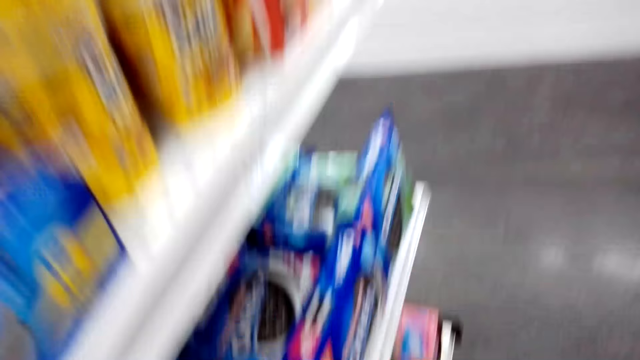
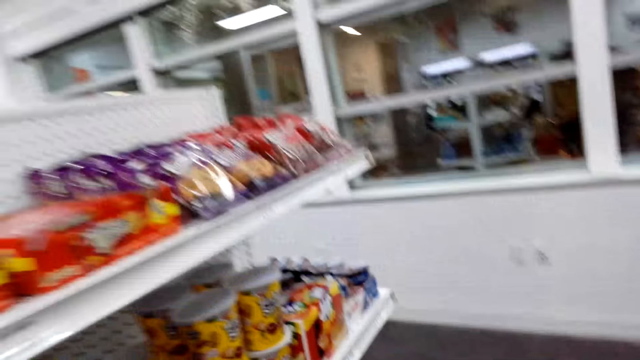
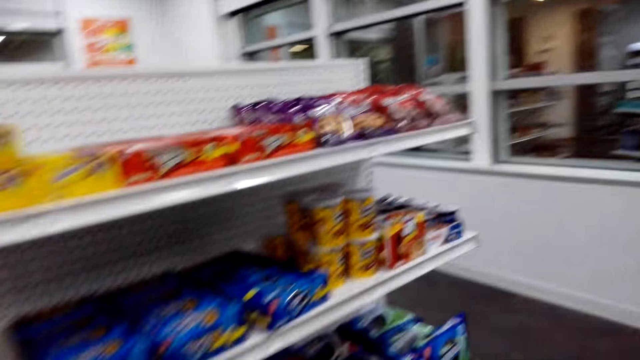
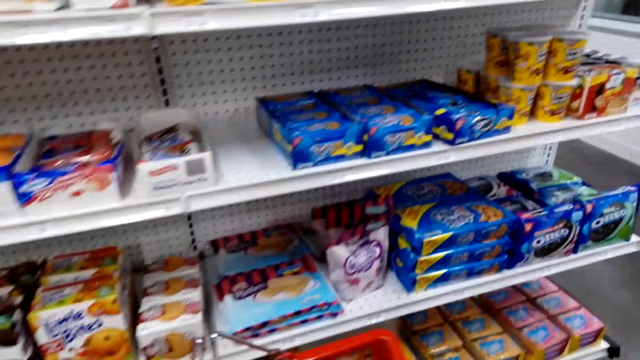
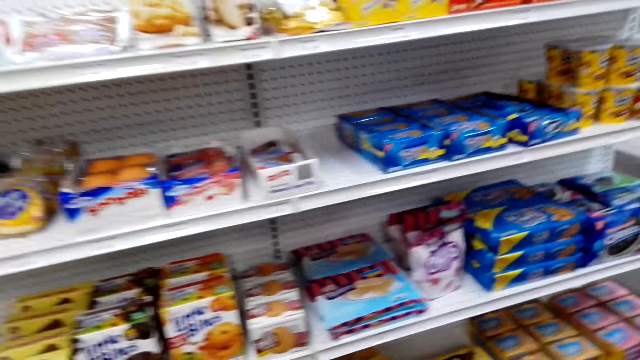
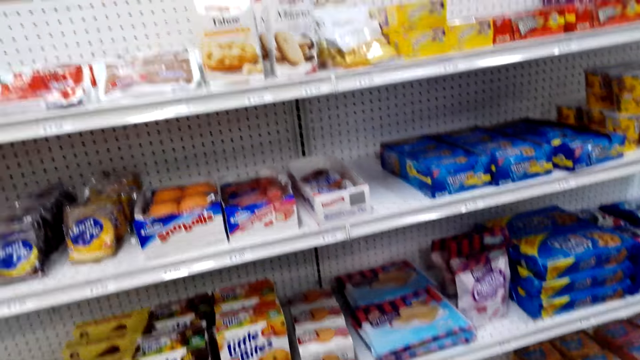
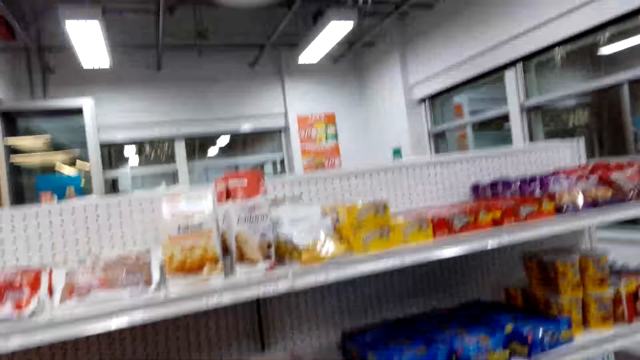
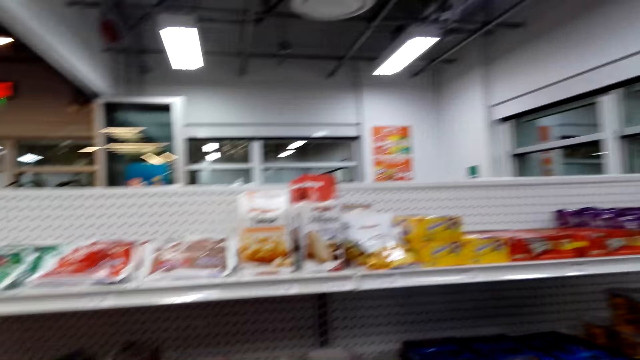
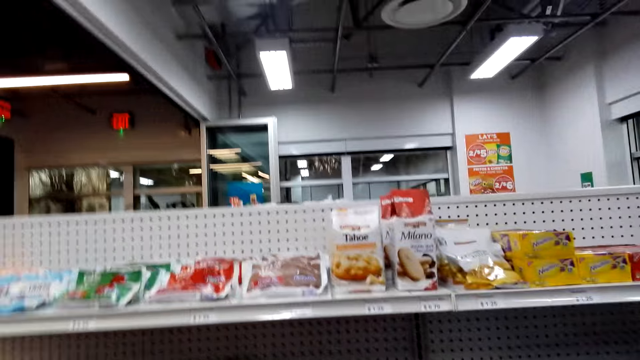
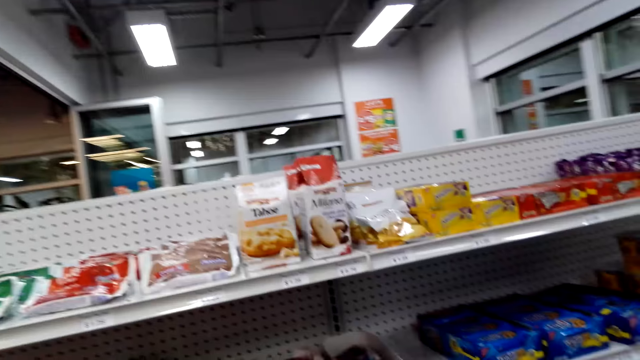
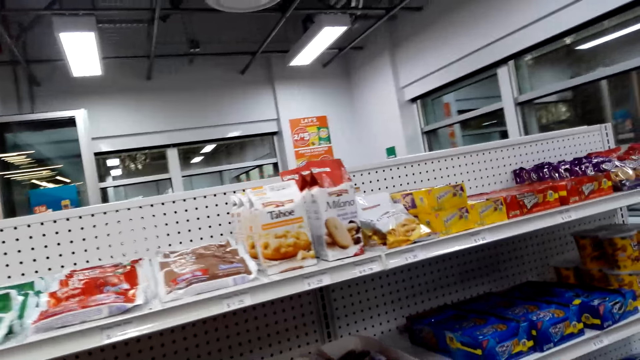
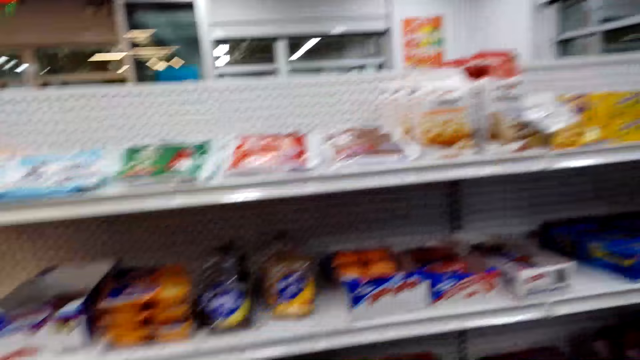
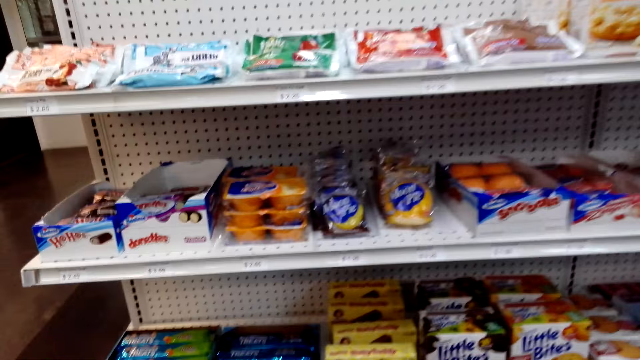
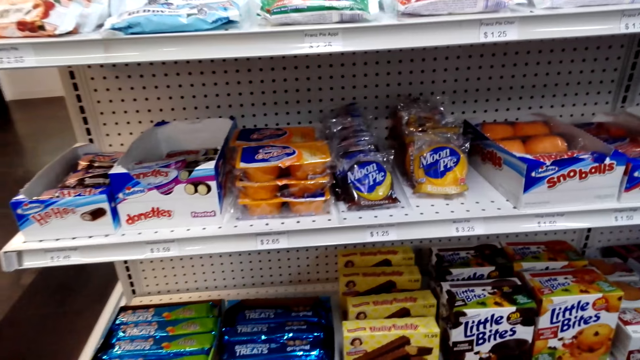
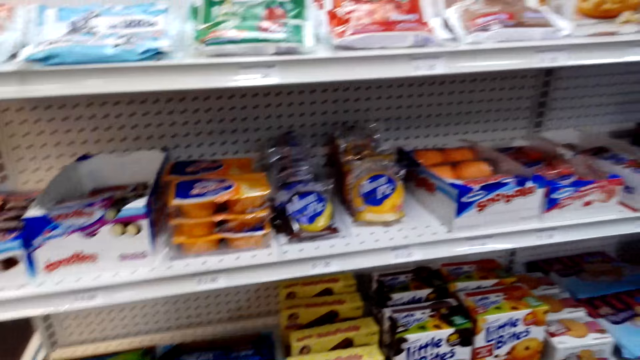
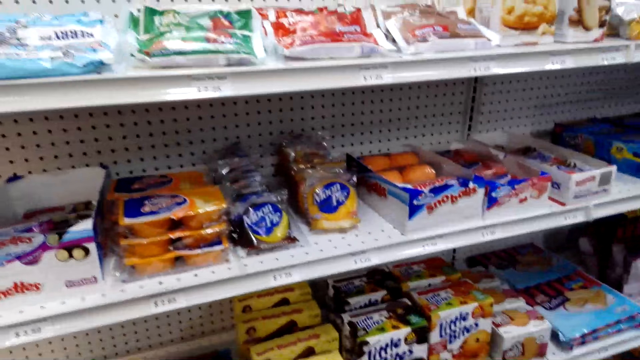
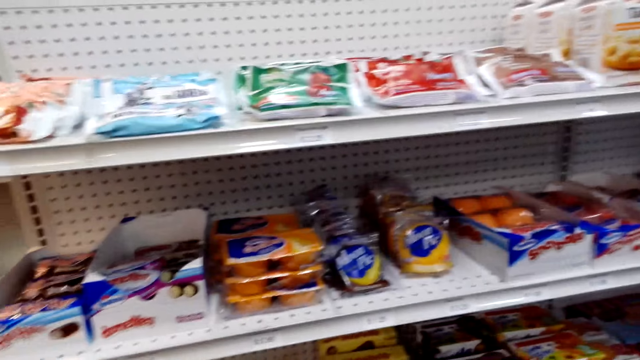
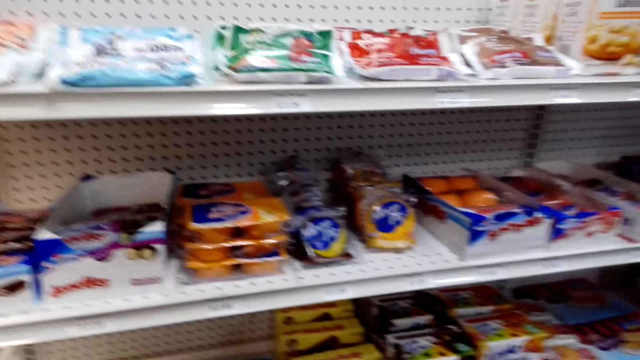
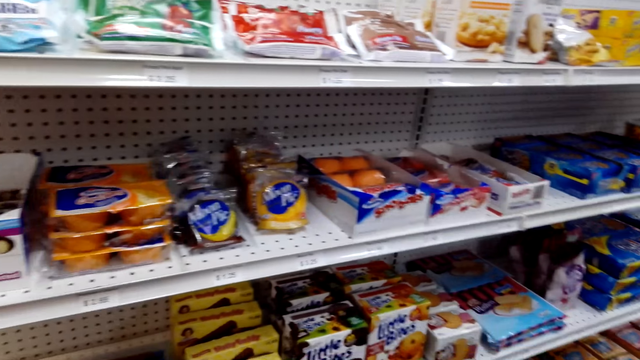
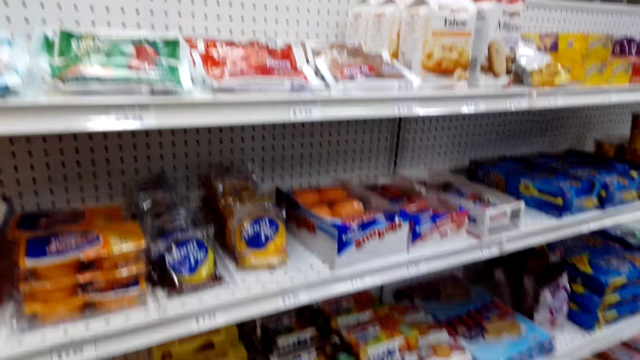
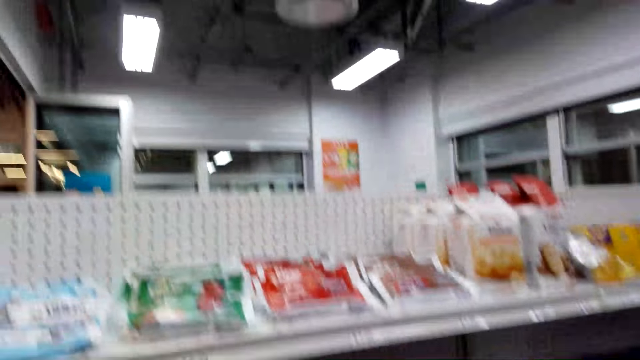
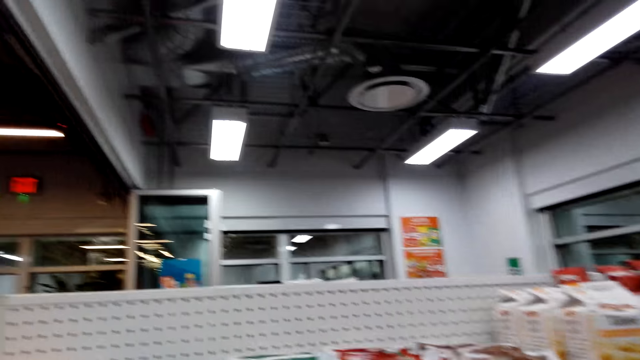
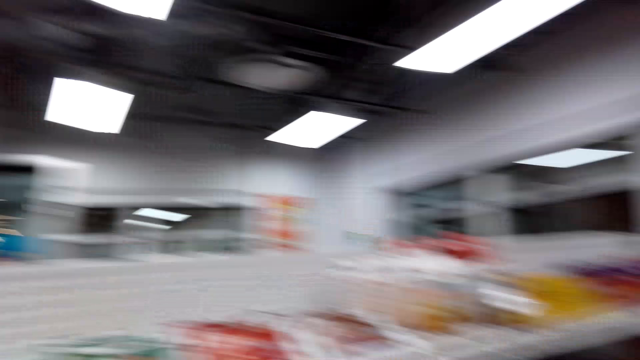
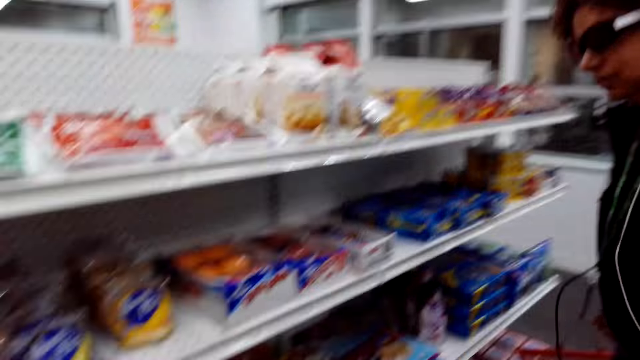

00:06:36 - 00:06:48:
The camera wearer looks at the snacks on the shelf.

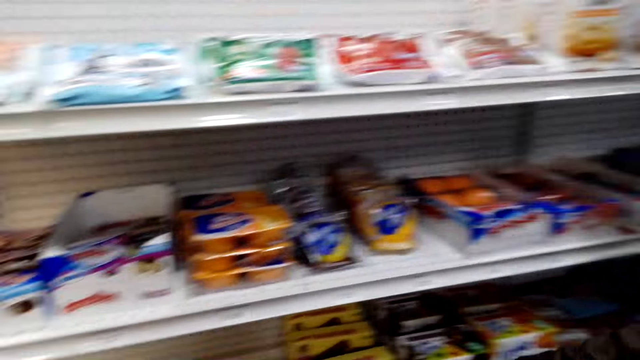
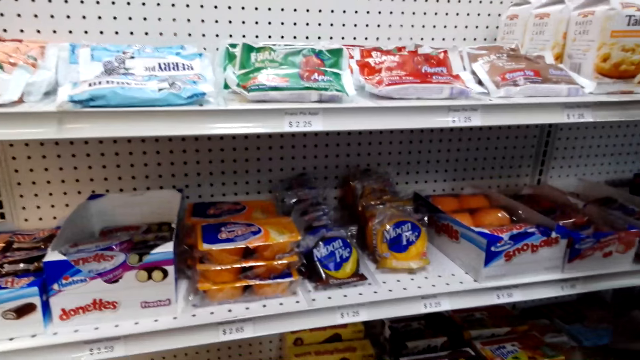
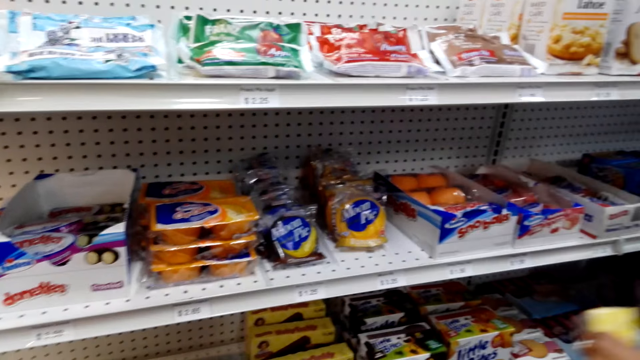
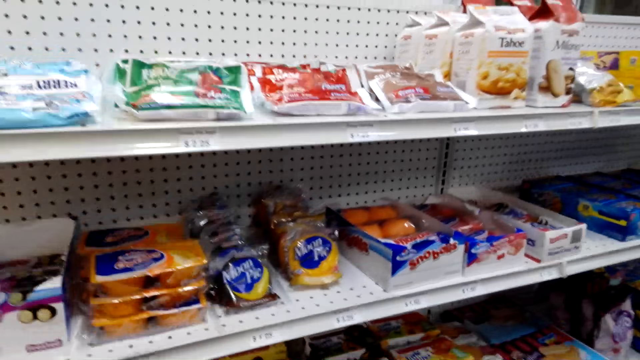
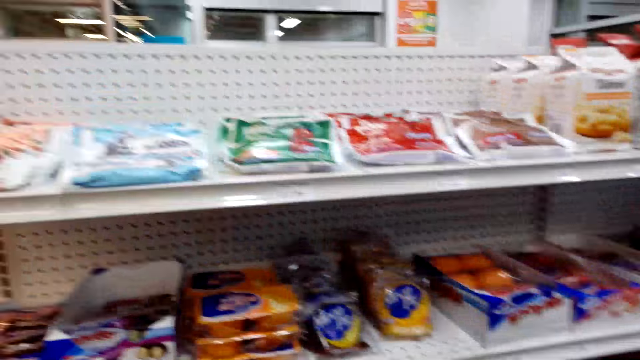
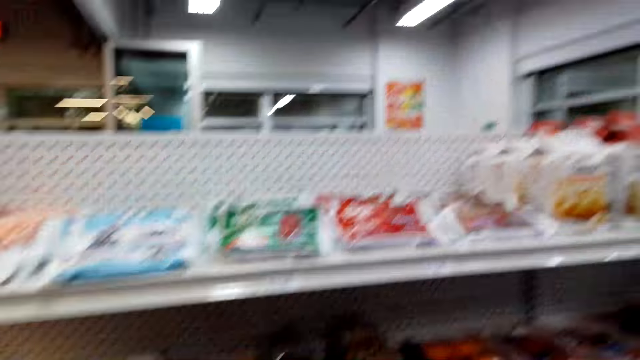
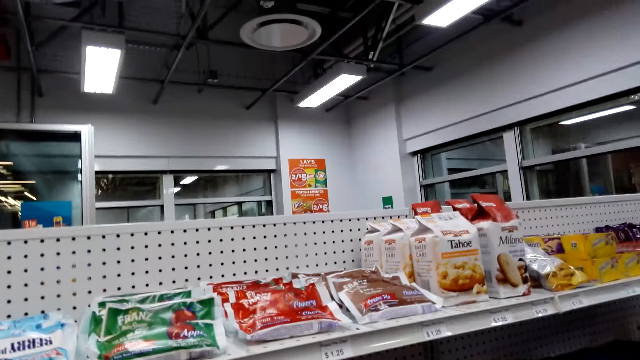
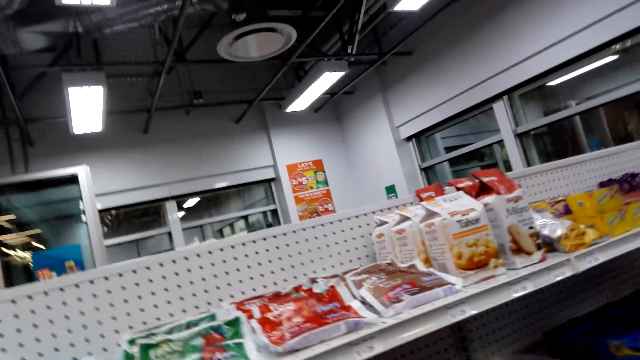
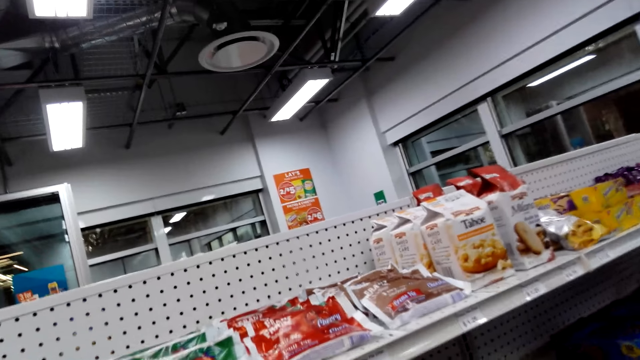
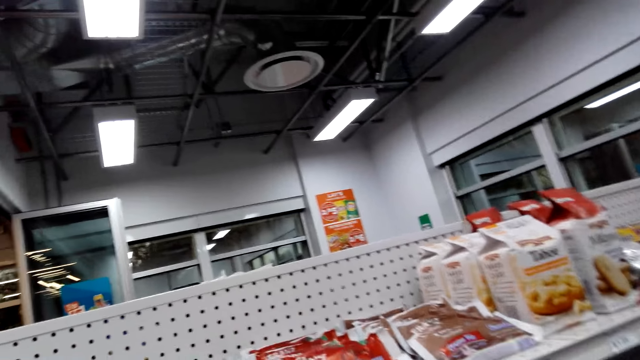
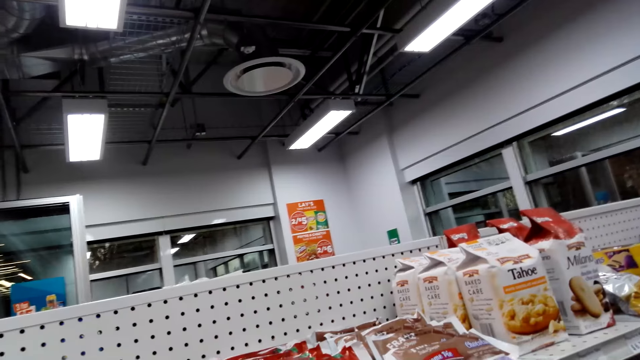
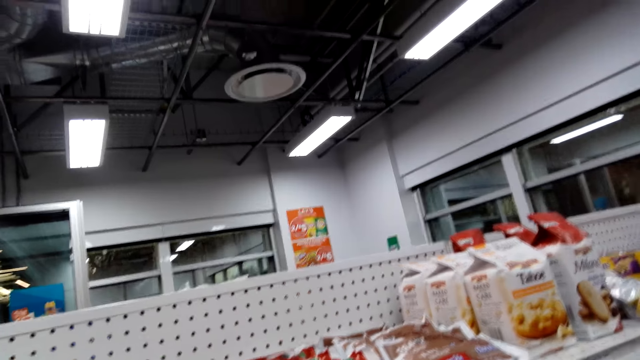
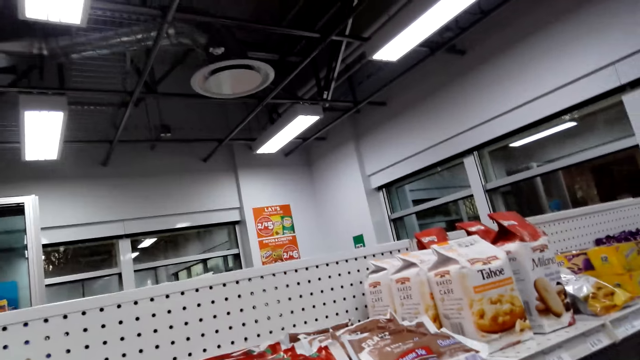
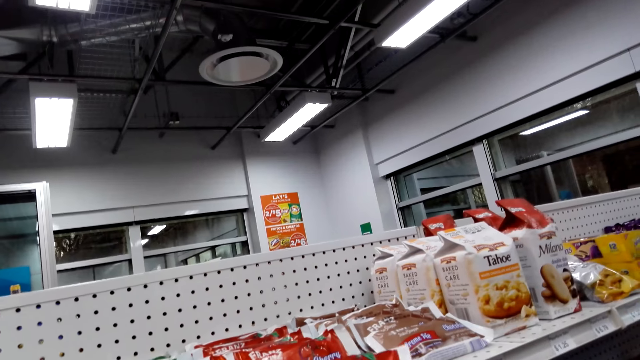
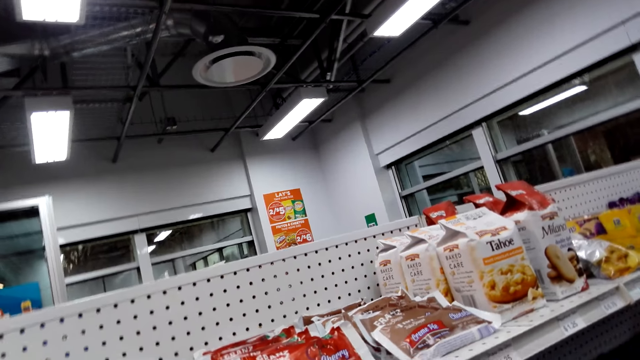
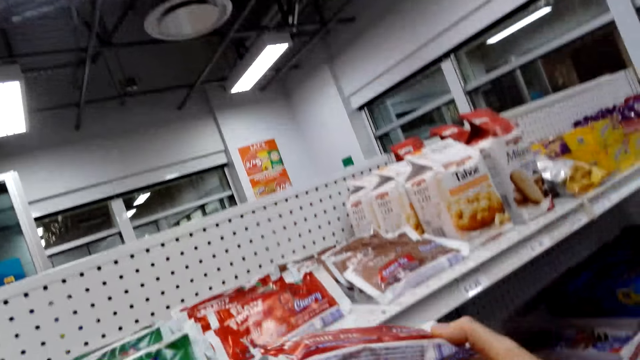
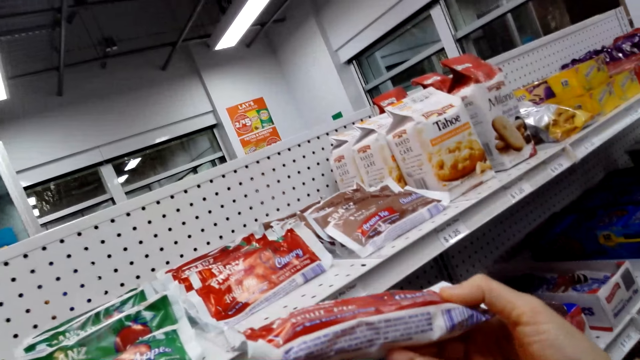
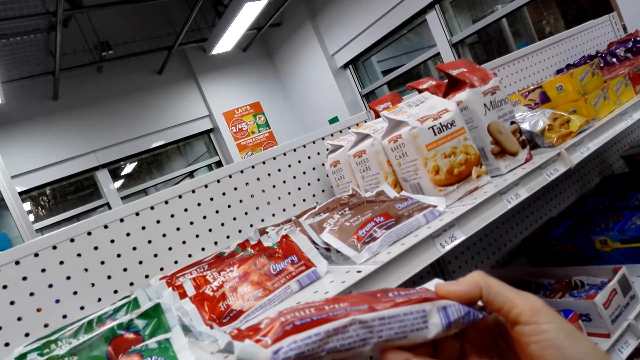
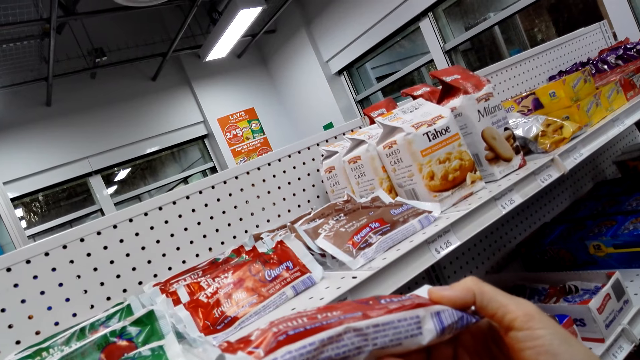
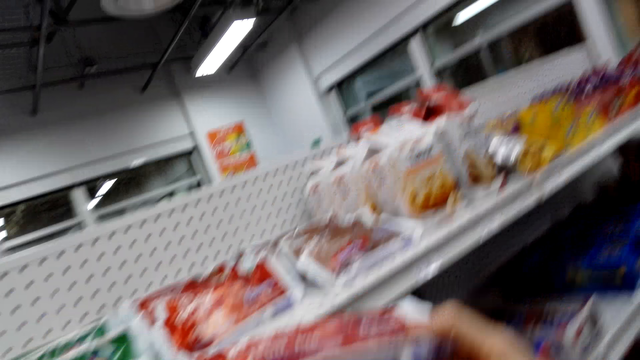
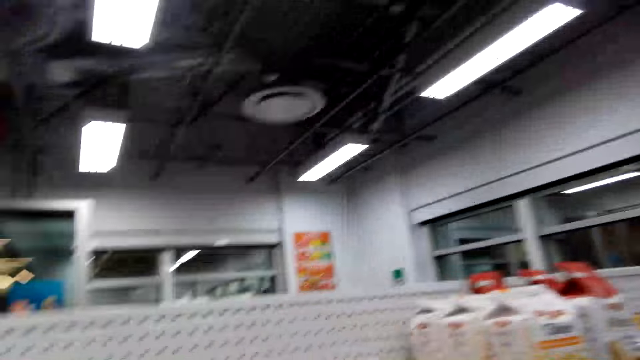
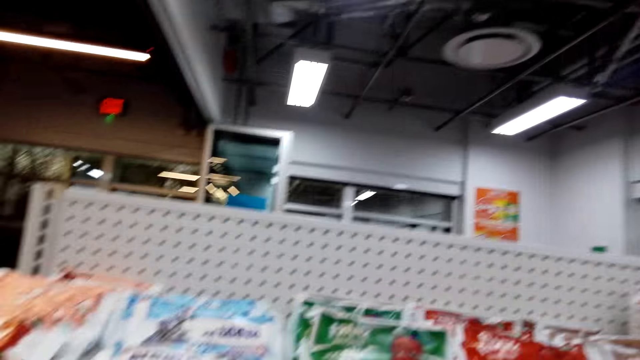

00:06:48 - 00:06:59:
The camera wearer picks the snack from the shelf. They read the writings on the fruit pie.
